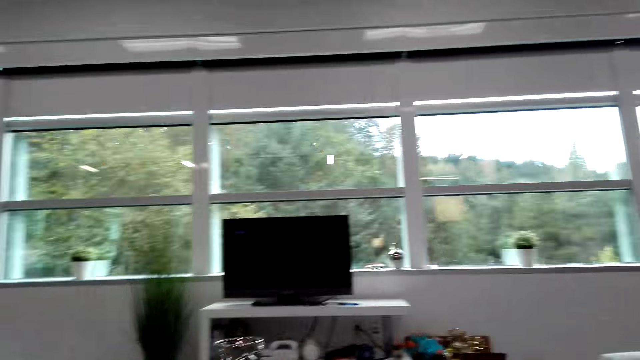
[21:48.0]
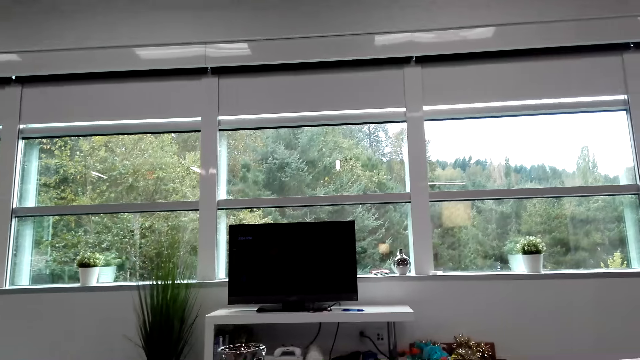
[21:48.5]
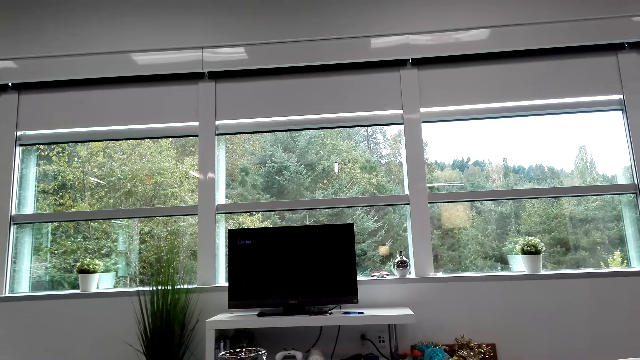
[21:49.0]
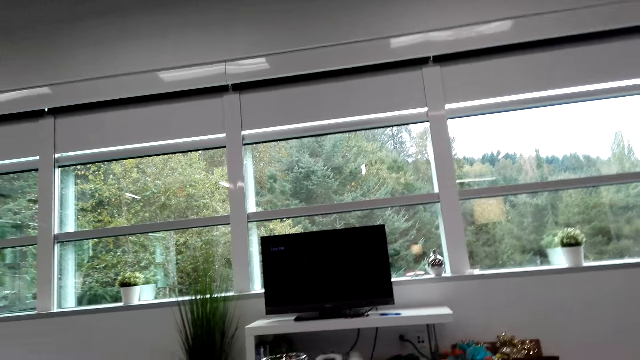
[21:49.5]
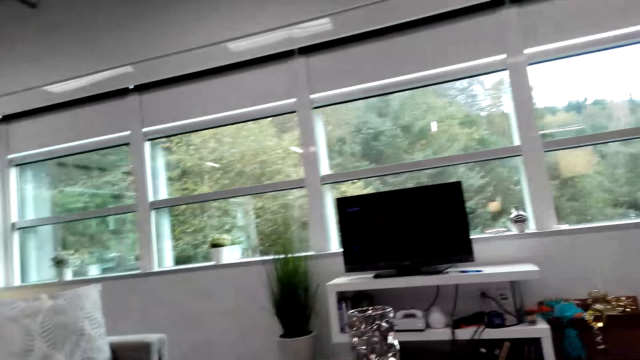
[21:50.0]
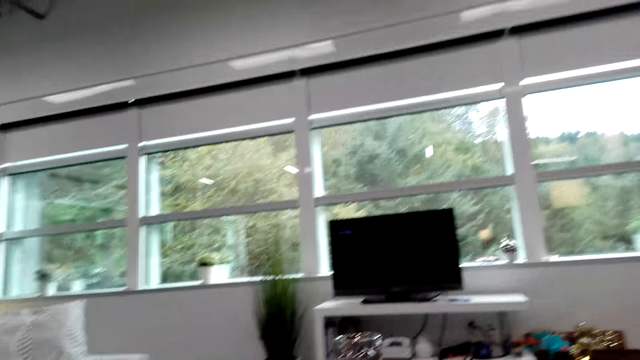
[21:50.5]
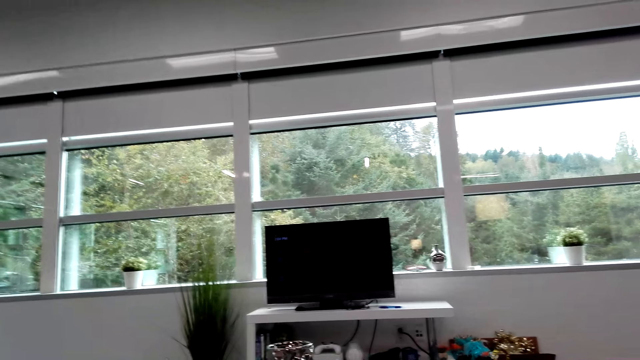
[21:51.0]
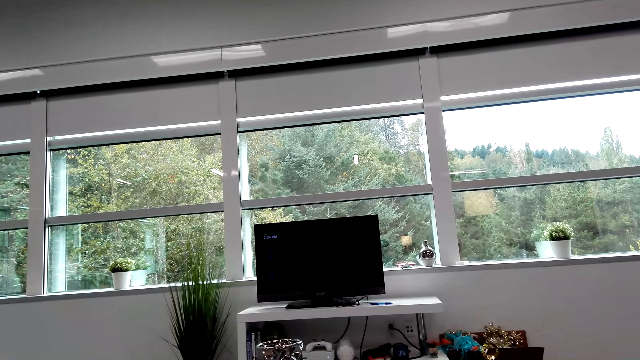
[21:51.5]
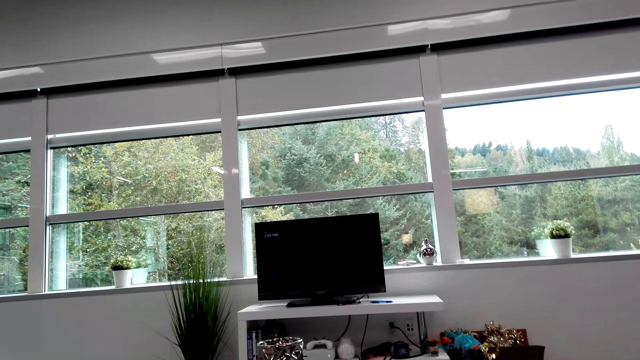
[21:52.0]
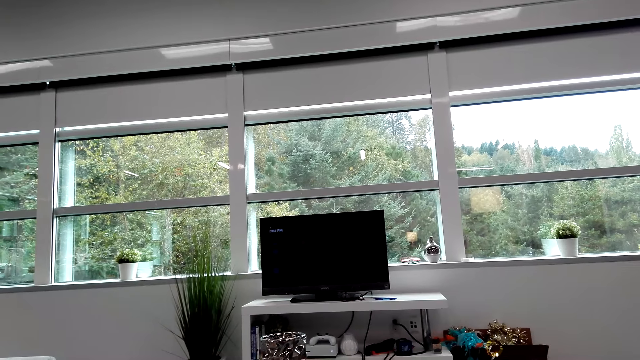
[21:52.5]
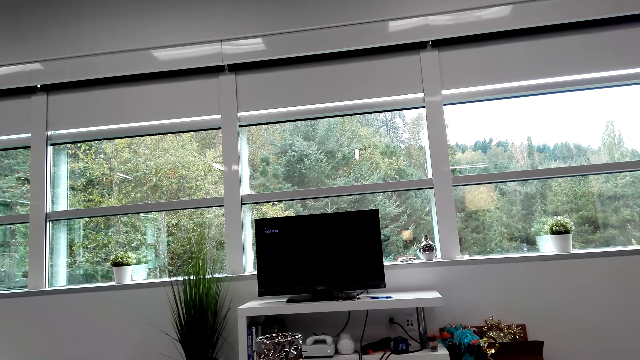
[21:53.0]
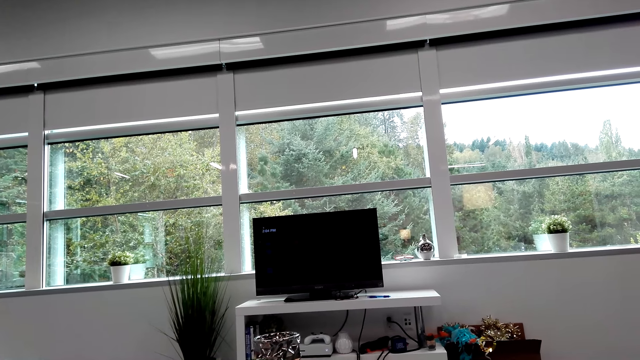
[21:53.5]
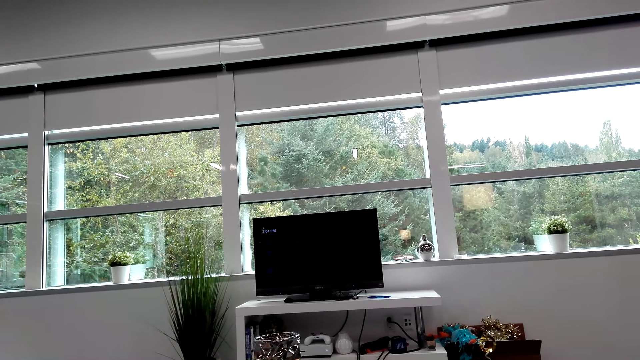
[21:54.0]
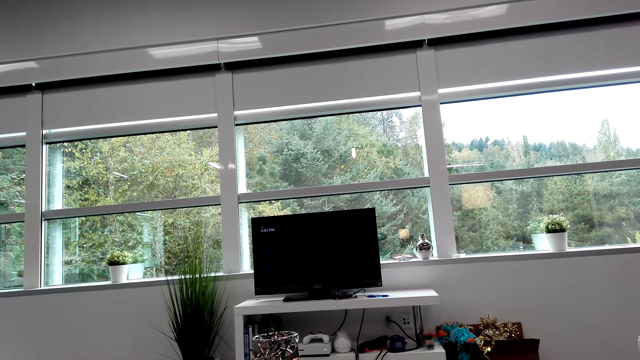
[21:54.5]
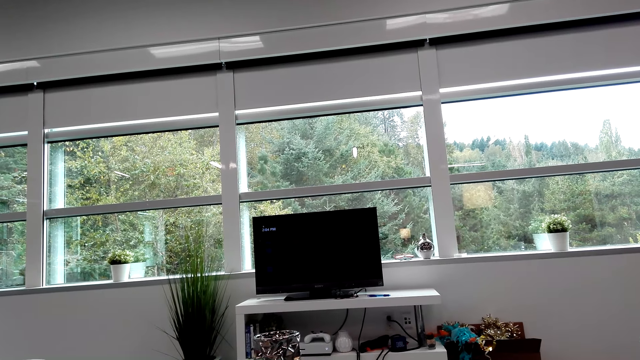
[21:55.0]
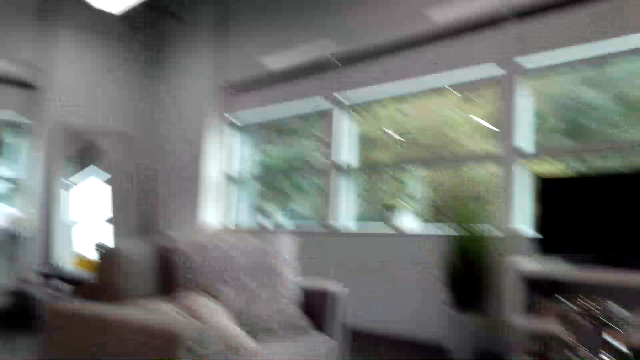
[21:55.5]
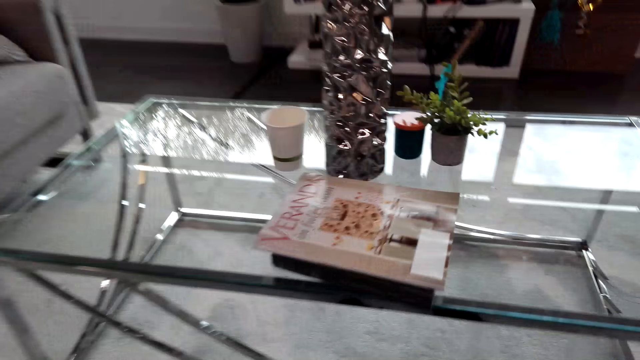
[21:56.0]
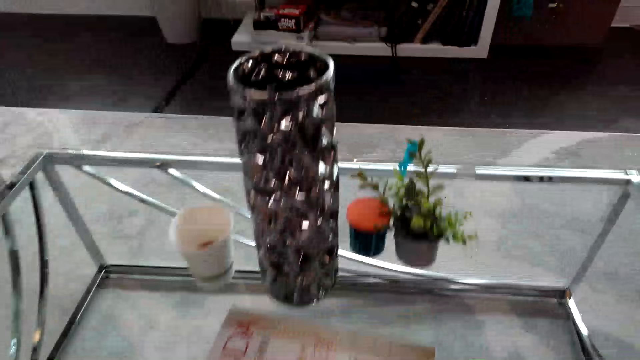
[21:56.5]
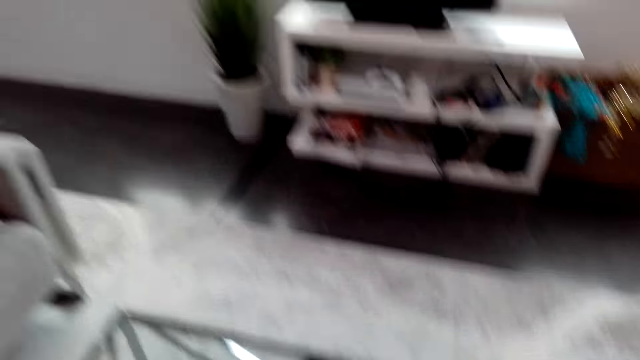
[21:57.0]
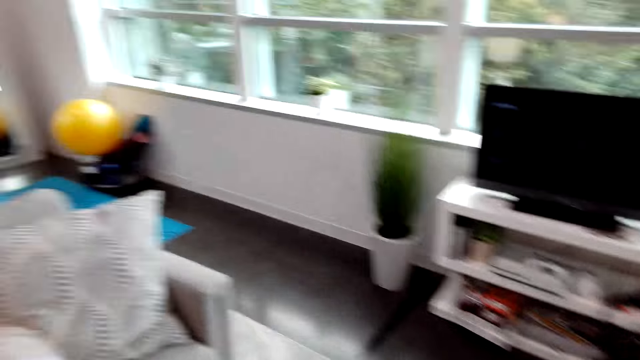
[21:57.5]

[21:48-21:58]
The camera wearer looks at the window. They talk to a woman. The woman talks to the camera wearer. The camera wearer dialogues with the woman in the room. They talk to the woman and look at the table.

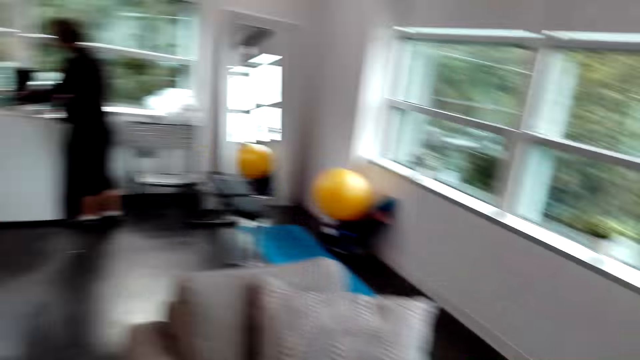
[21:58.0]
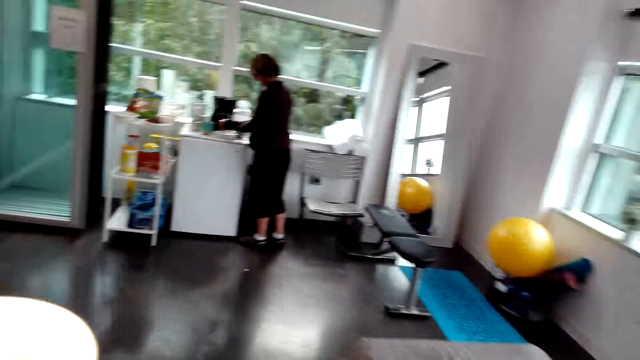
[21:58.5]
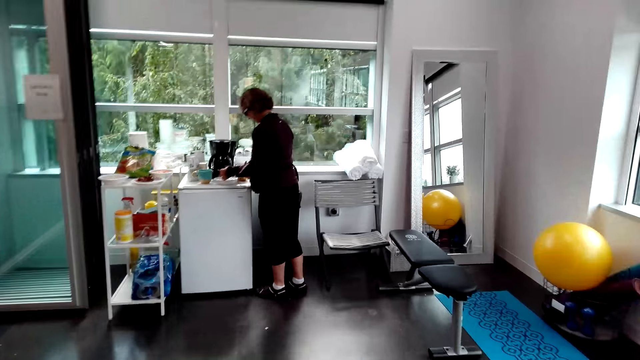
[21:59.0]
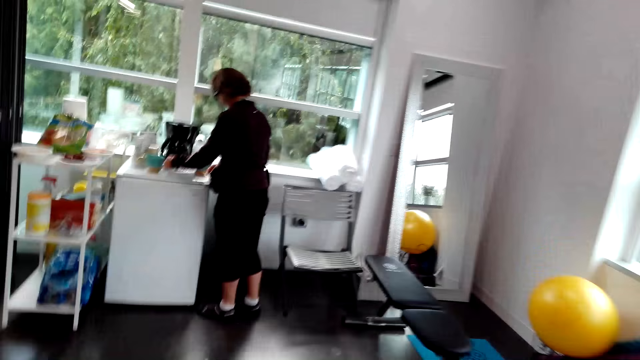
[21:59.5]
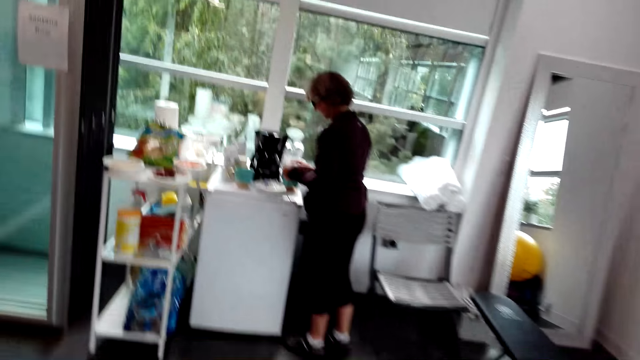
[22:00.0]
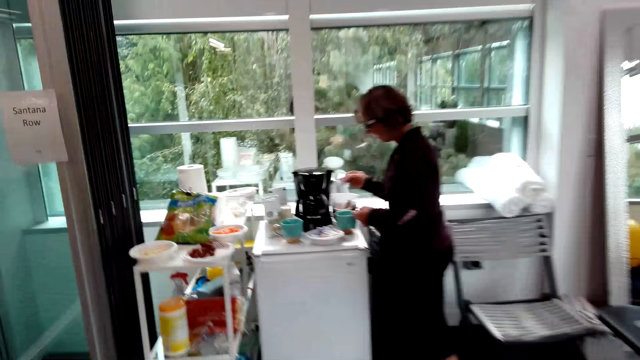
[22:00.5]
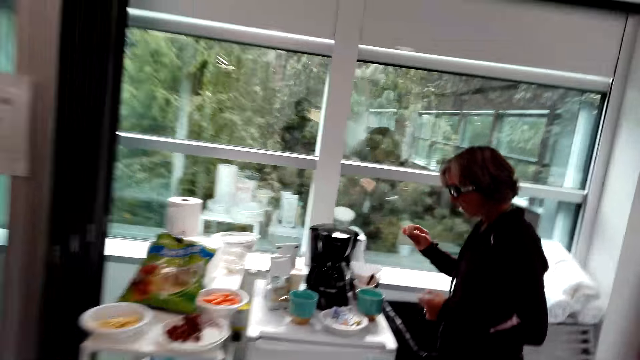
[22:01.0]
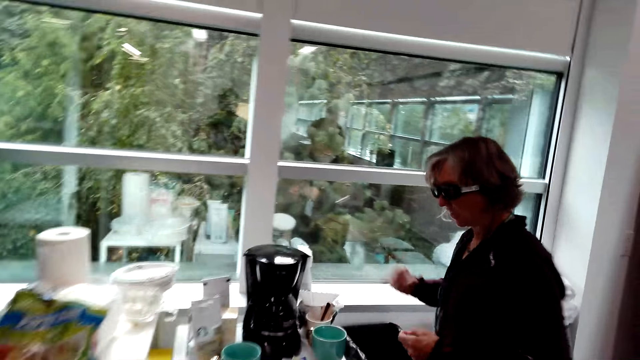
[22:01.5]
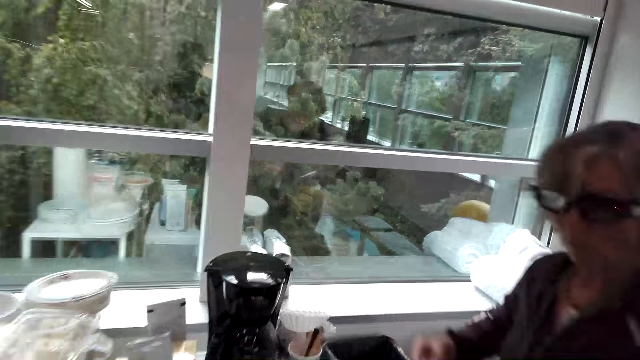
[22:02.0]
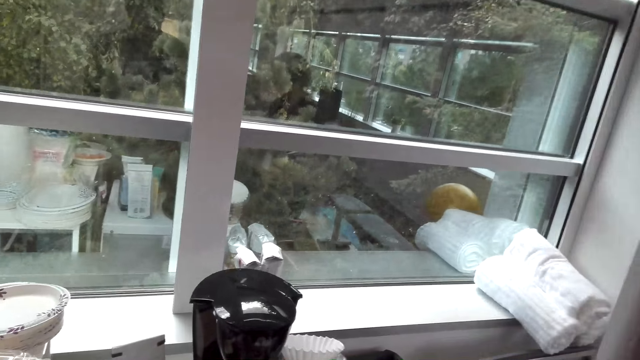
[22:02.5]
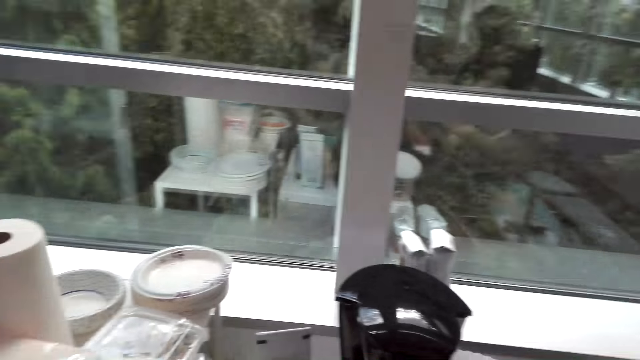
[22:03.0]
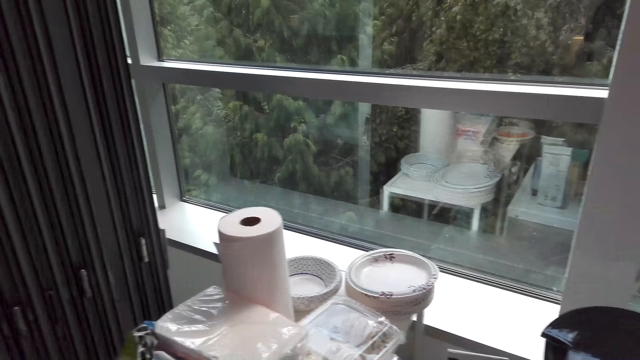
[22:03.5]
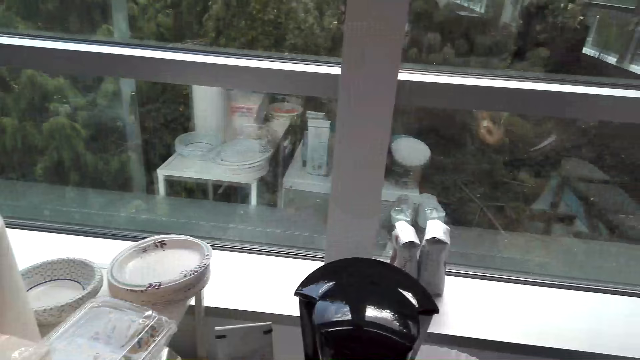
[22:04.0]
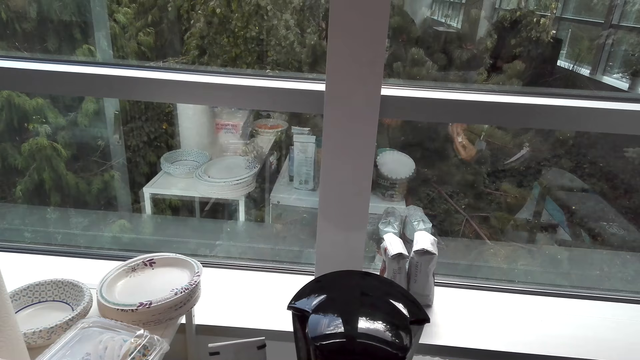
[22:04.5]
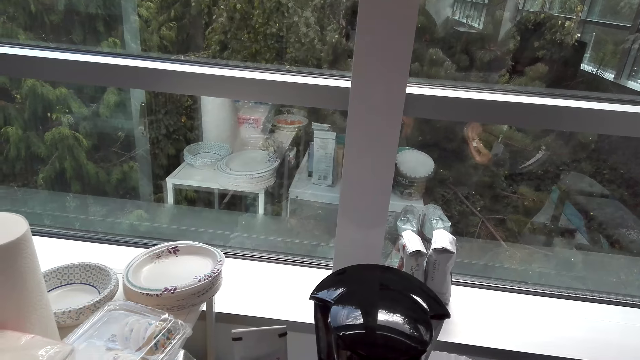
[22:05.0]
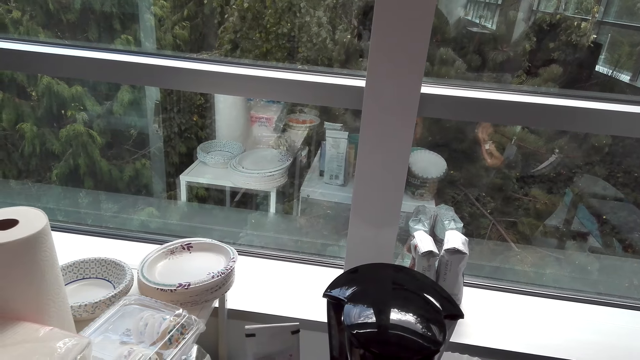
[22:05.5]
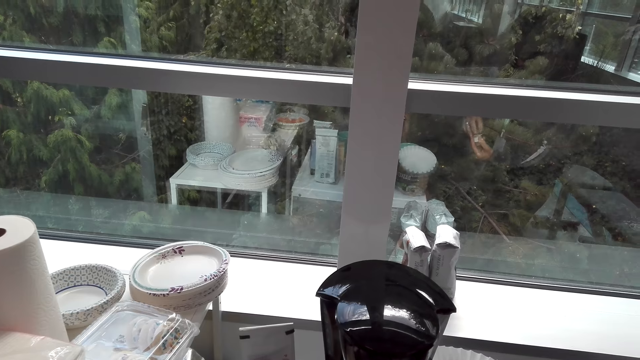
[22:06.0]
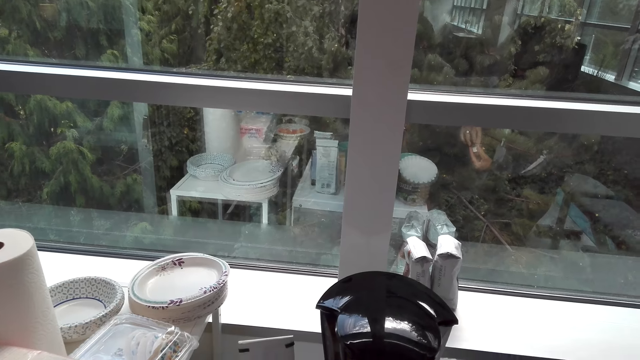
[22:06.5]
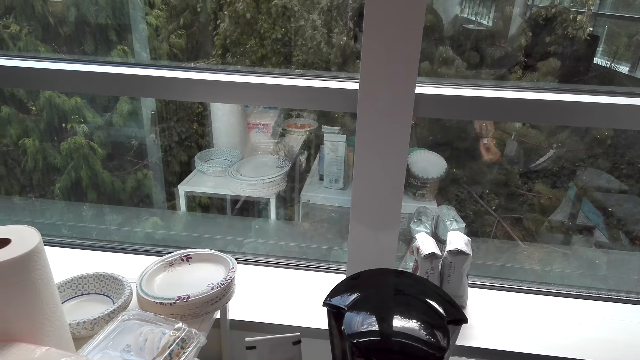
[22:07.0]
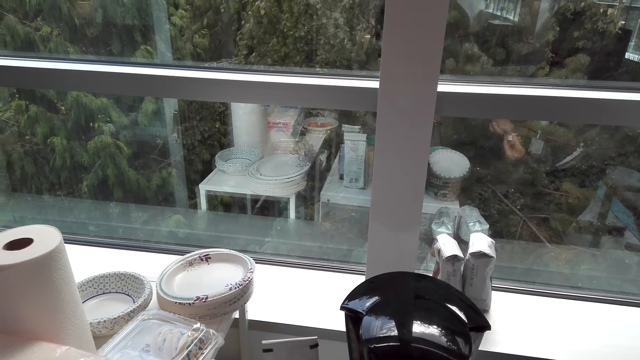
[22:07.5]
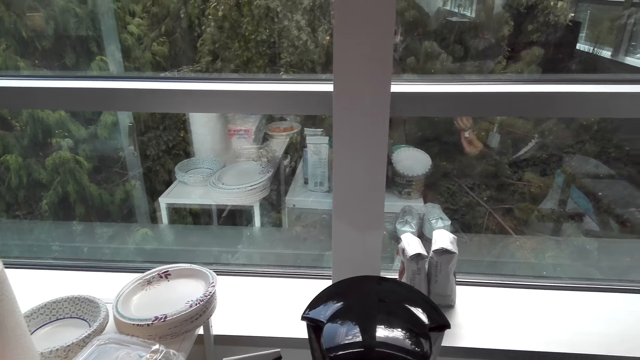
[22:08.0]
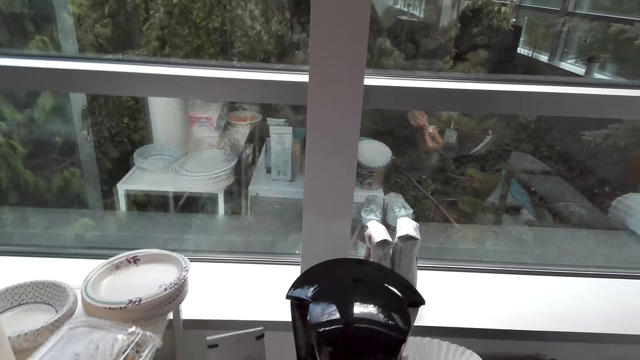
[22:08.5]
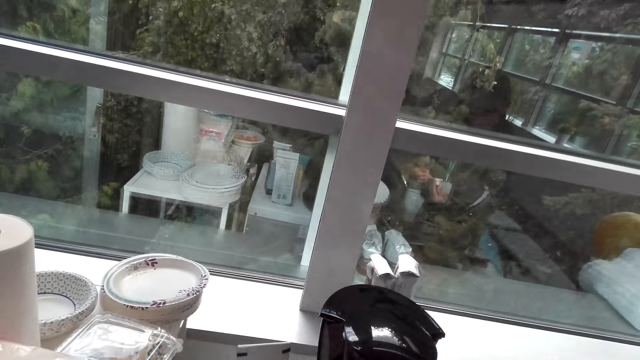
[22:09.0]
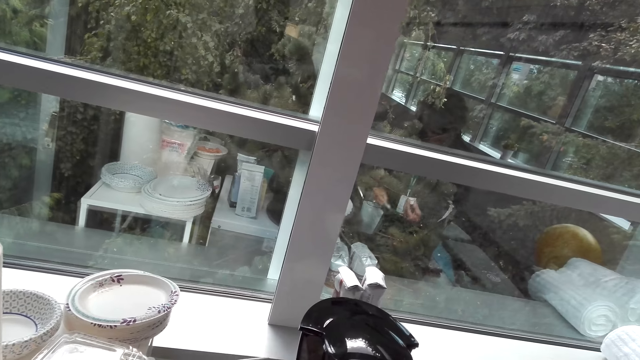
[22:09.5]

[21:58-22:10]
The camera wearer walks toward a woman. The woman touches something in the room. The woman talks to the camera wearer. The woman shakes something with the right hand. The camera wearer looks at the coffee maker. The woman checks something on the hand.
